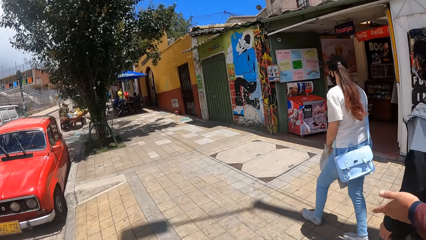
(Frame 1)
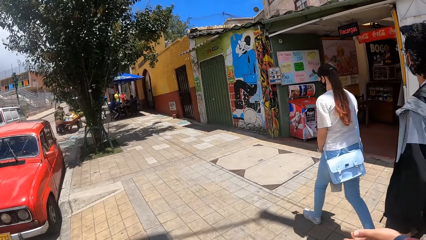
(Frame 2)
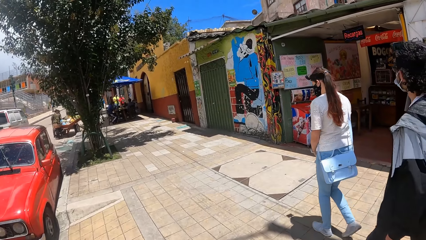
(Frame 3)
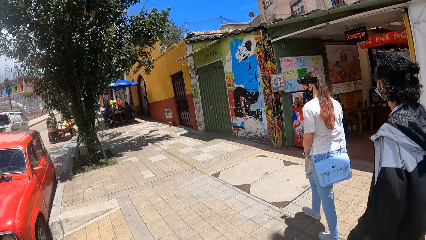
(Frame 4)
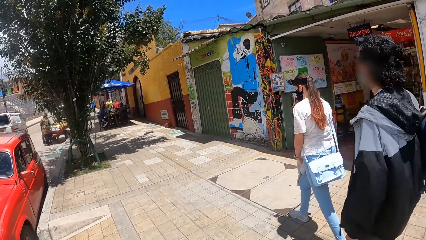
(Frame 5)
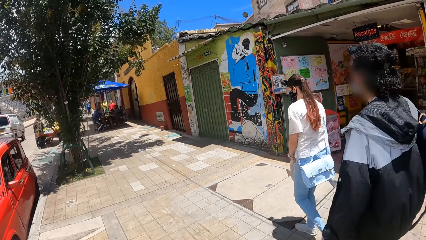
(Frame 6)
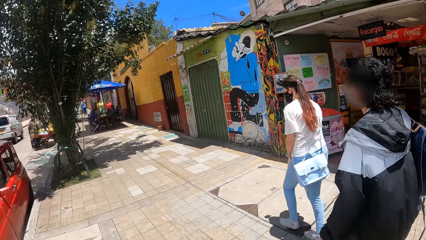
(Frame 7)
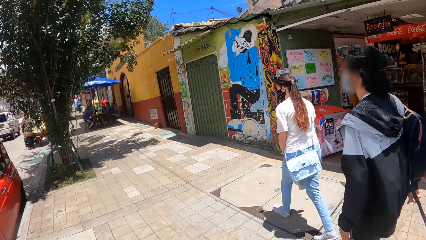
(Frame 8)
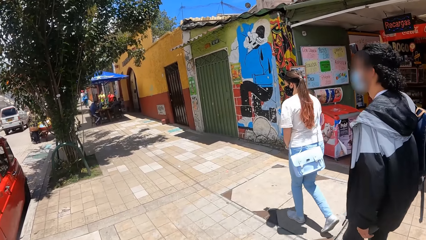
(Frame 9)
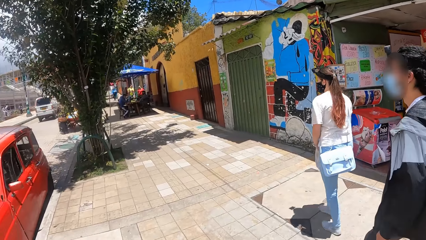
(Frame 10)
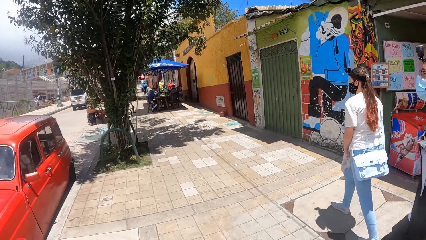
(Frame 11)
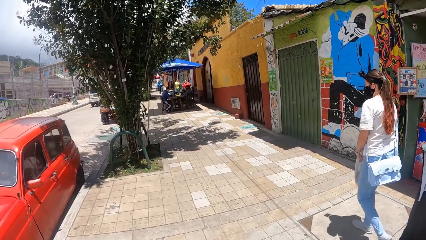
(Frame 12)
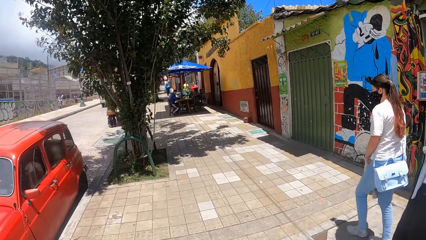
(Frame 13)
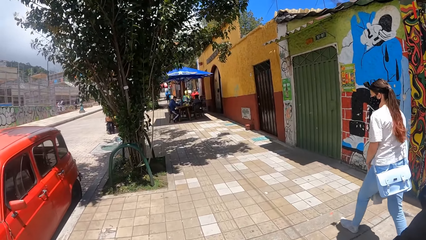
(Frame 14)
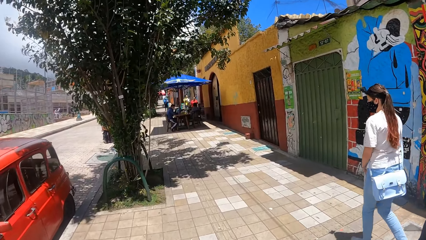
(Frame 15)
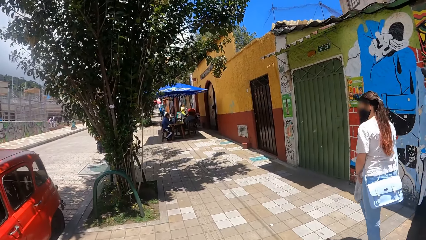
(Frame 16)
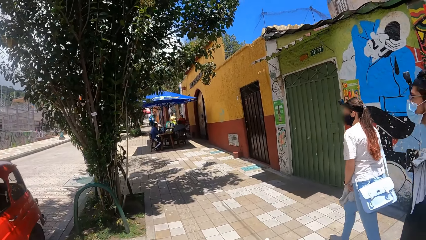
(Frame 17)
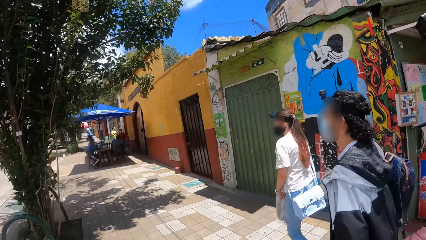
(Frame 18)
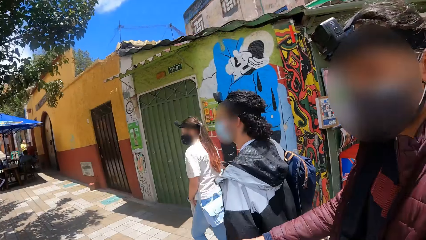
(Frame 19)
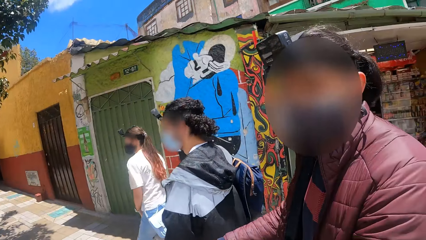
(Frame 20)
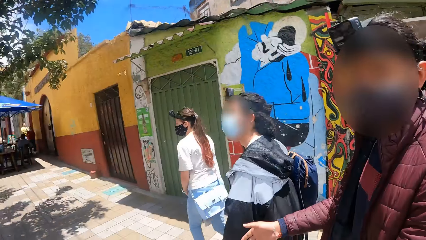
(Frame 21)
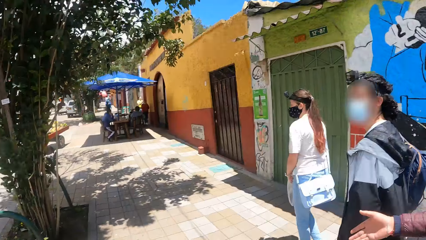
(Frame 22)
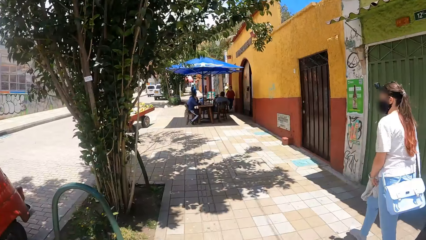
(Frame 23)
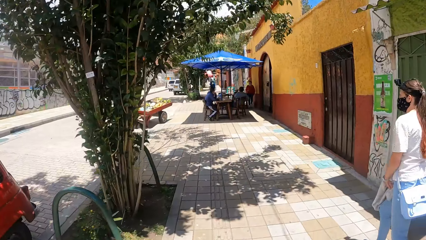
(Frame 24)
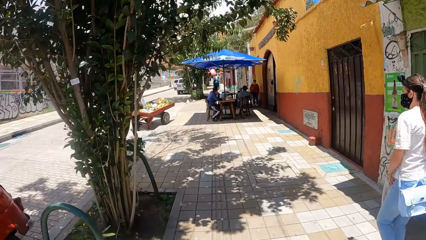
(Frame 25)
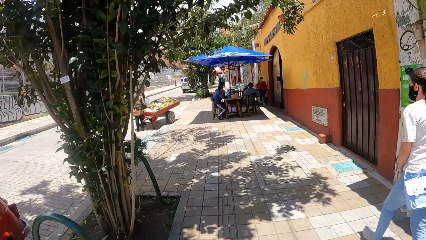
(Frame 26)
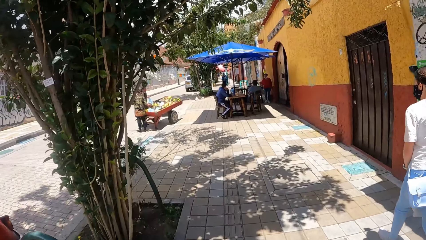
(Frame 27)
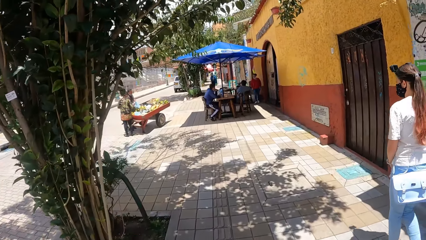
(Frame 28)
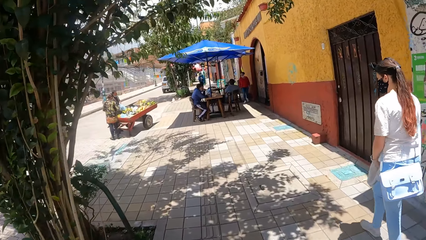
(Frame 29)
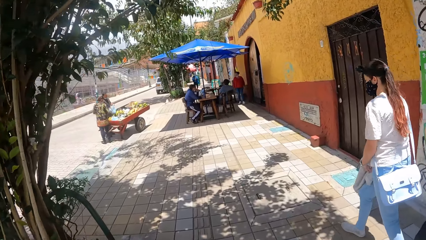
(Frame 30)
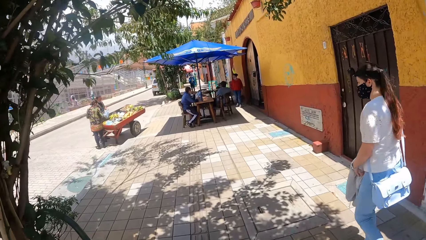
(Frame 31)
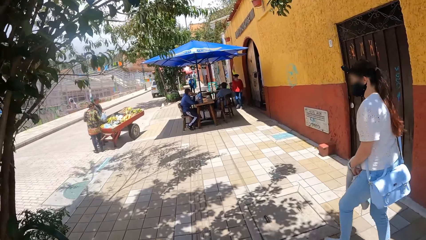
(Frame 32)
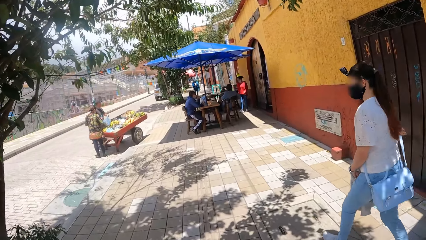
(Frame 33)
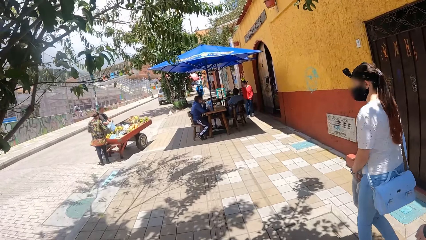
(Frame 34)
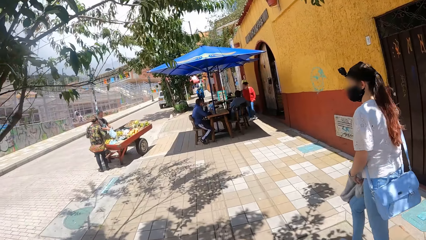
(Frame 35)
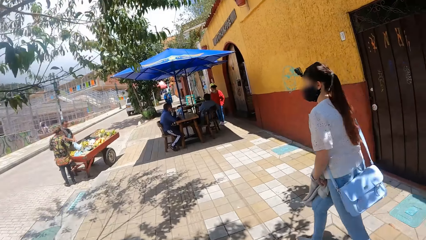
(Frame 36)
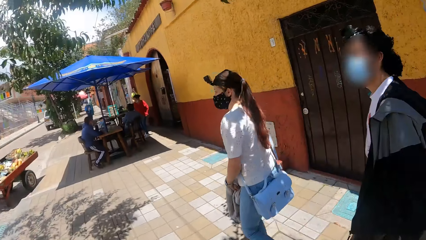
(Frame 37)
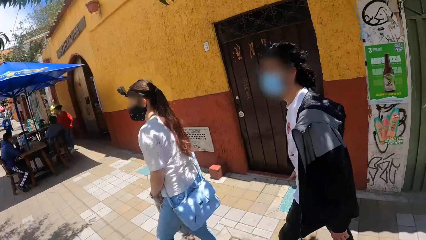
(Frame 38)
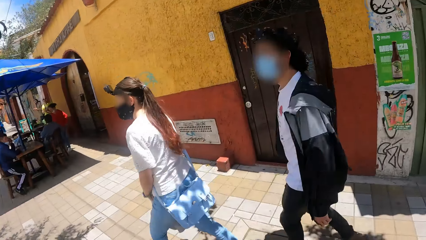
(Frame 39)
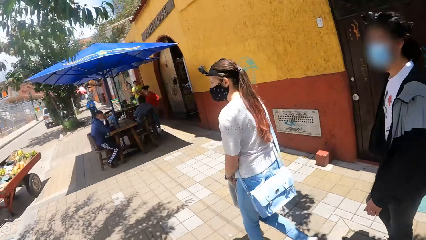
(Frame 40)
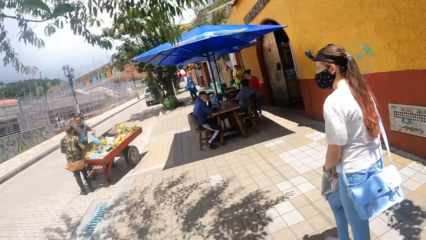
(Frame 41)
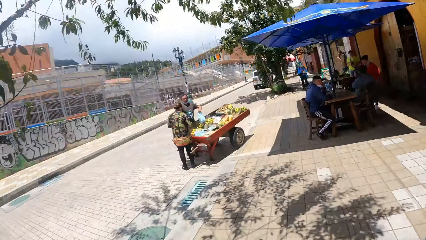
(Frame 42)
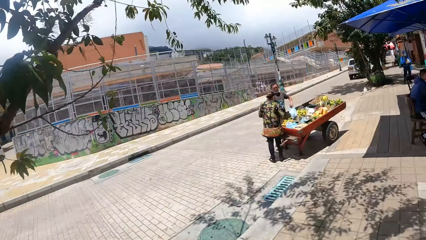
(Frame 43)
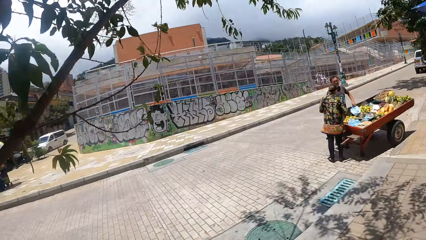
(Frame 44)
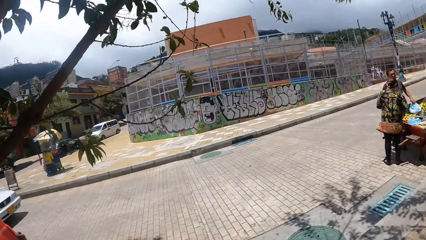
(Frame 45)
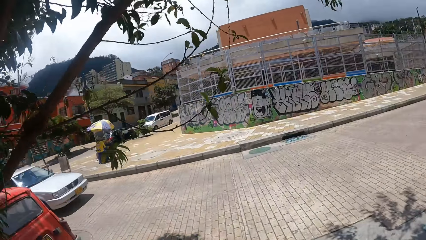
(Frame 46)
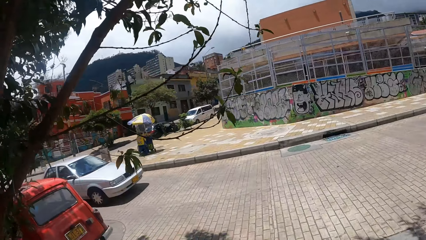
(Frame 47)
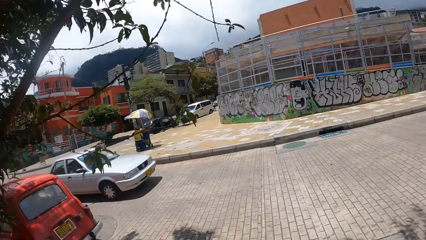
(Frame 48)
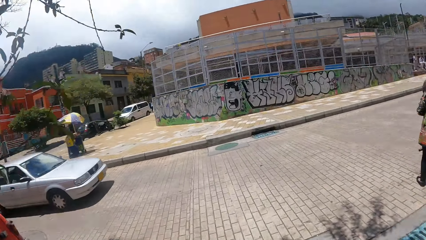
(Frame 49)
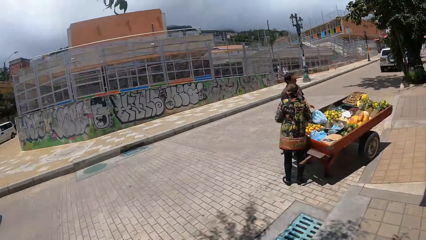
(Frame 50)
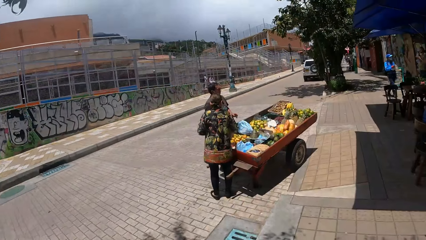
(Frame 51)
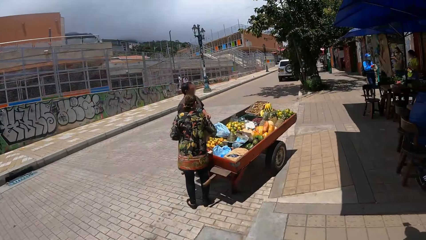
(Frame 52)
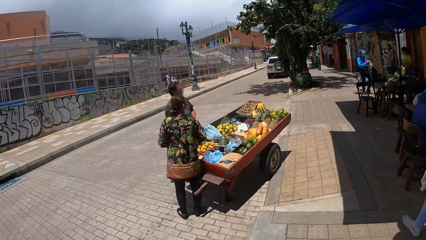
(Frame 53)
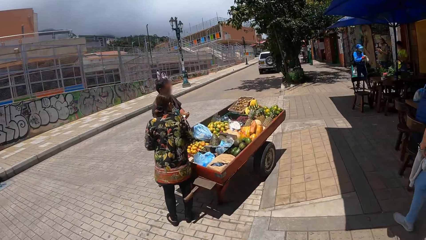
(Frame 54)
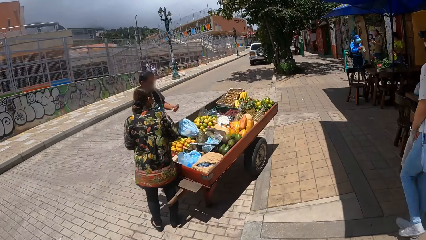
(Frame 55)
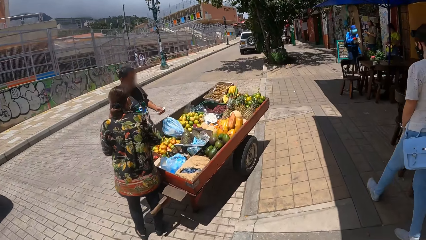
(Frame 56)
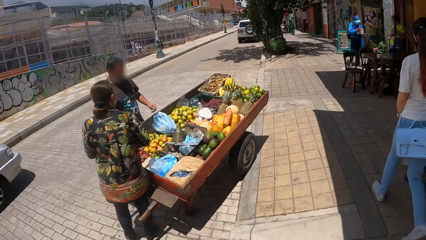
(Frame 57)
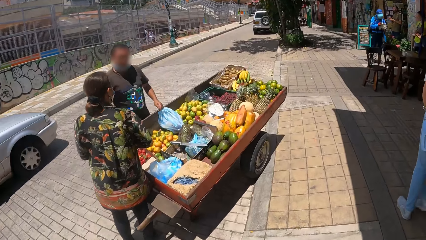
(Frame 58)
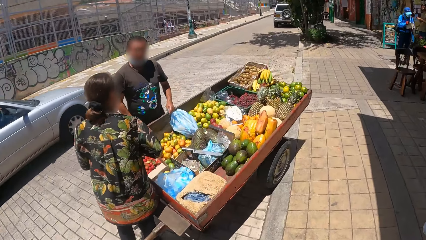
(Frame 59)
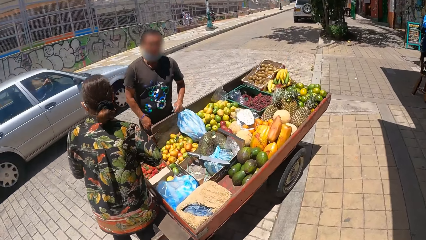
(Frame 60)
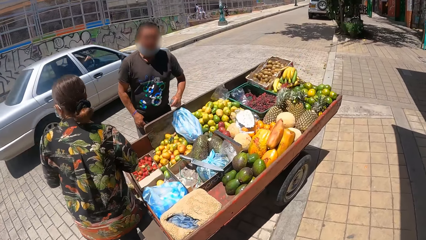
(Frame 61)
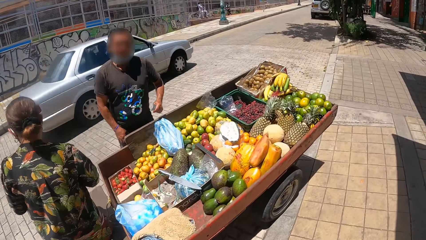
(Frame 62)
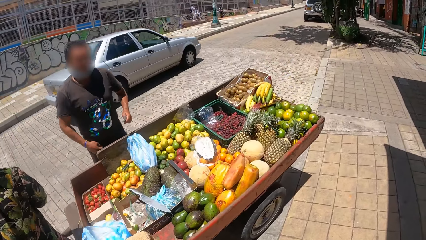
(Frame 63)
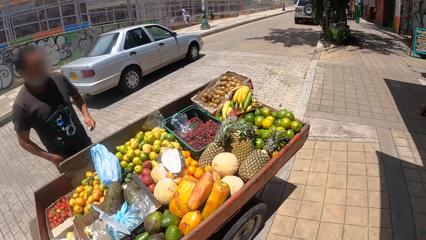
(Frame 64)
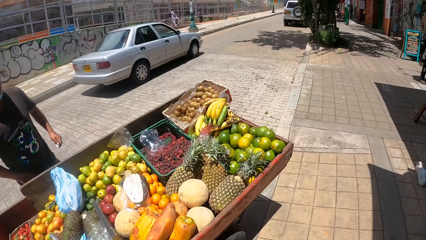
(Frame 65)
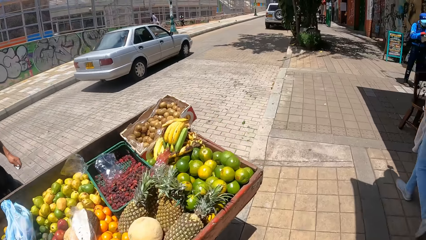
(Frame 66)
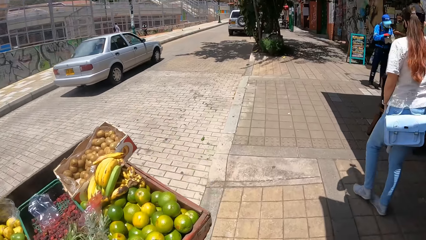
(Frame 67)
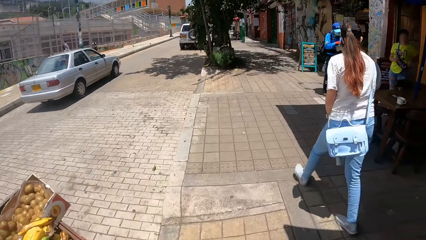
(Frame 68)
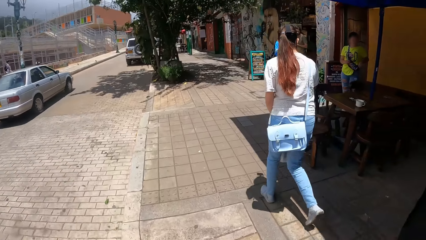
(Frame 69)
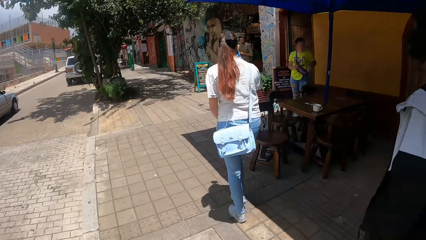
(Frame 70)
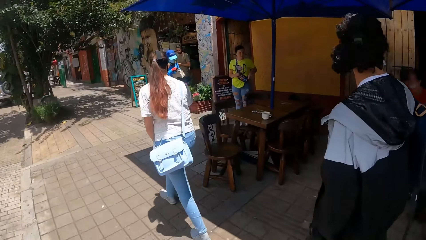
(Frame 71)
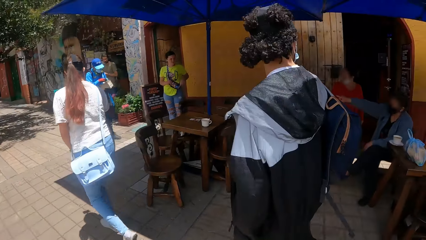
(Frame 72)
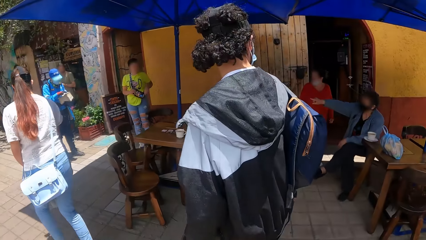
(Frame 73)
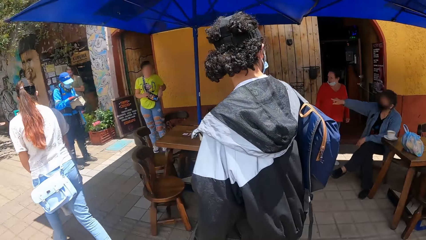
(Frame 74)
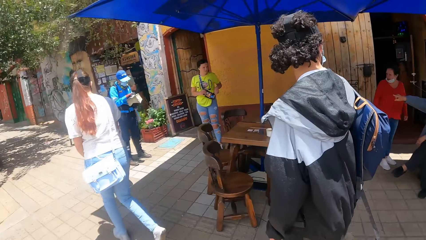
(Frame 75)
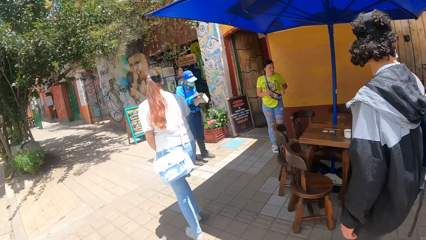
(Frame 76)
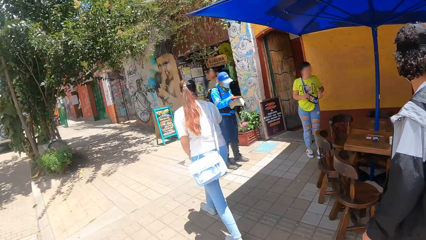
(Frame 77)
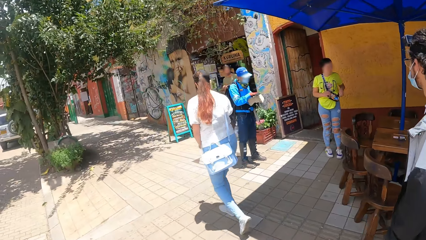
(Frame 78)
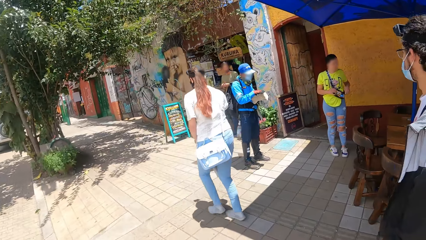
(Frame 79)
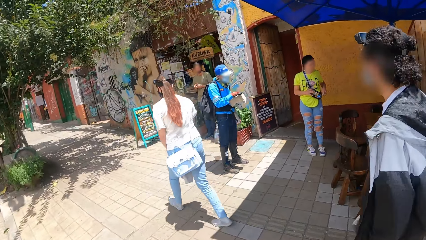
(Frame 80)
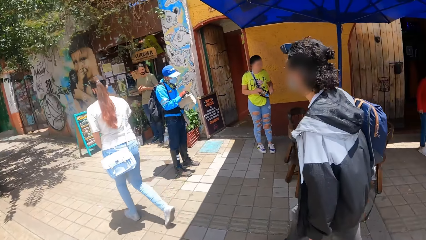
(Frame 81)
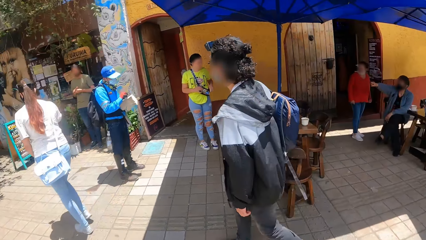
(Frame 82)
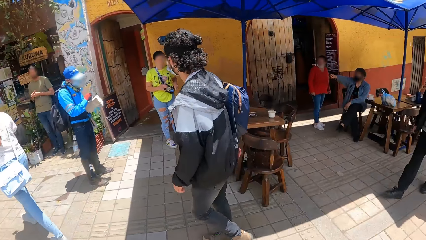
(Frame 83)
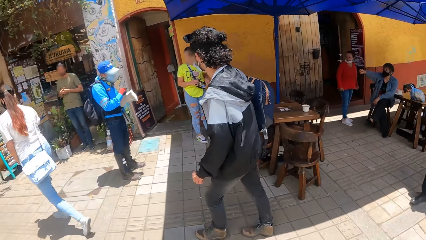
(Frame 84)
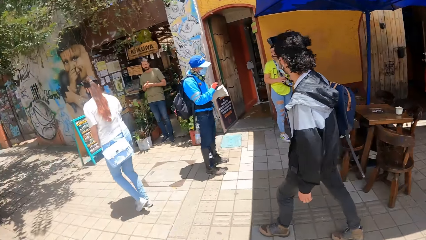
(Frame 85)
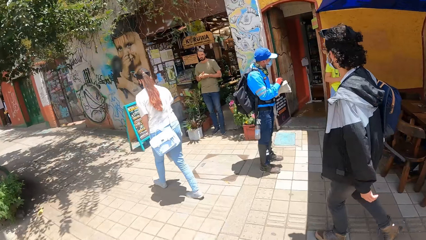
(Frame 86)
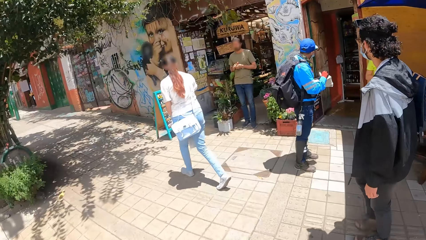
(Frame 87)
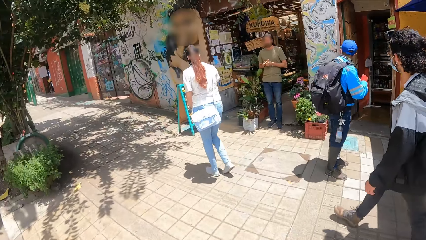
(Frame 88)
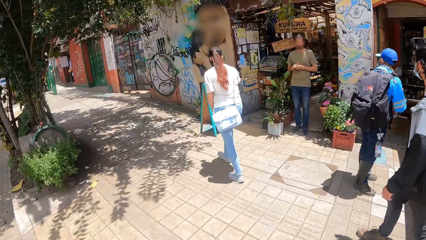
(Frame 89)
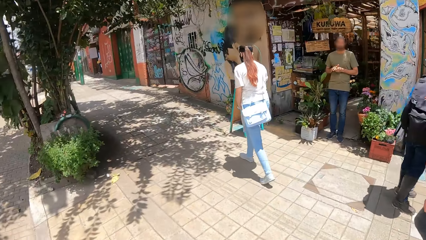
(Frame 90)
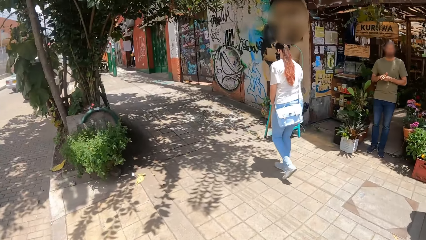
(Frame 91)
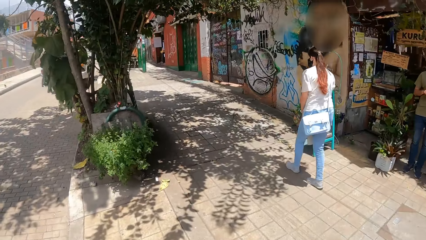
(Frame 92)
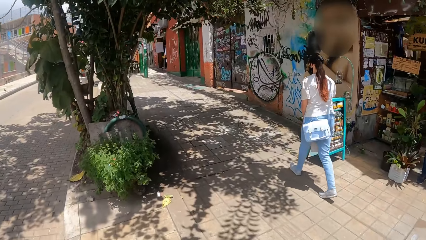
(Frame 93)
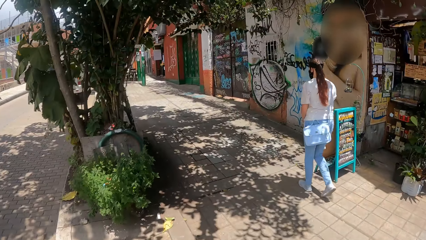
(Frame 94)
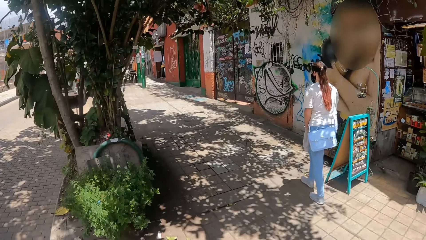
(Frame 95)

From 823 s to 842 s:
The camera wearer walks on the pavement. They talk to a person. The person moves the hand. The camera wearer walks along the street. They look around. They walk along the street. They look around. They walk along the street.
